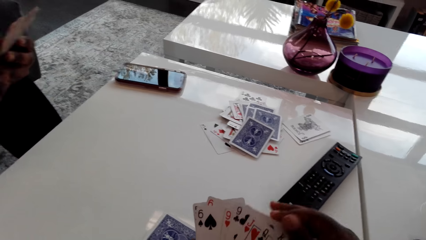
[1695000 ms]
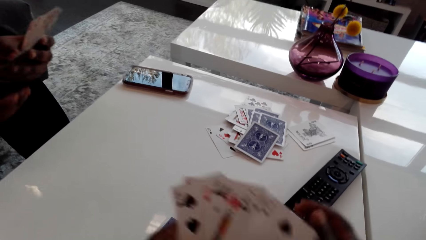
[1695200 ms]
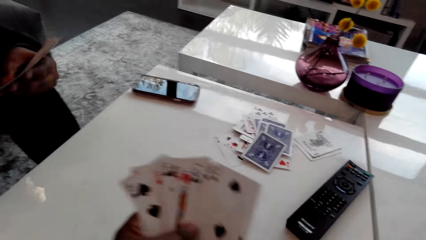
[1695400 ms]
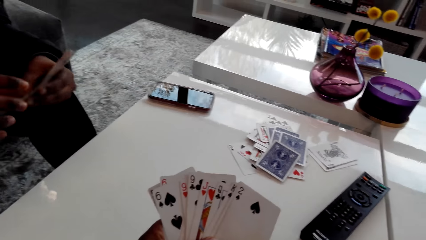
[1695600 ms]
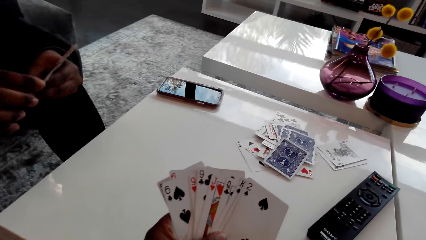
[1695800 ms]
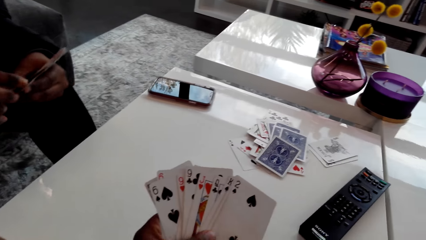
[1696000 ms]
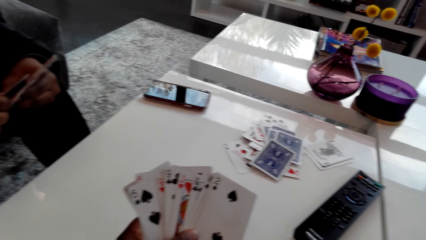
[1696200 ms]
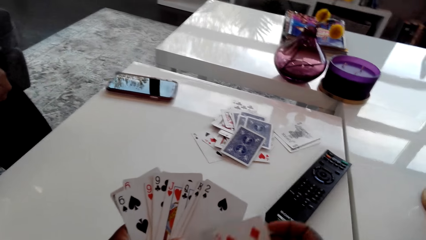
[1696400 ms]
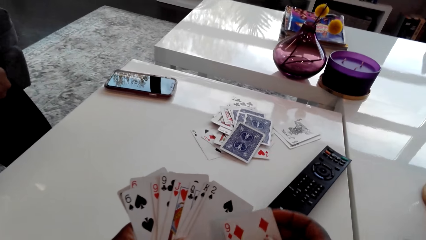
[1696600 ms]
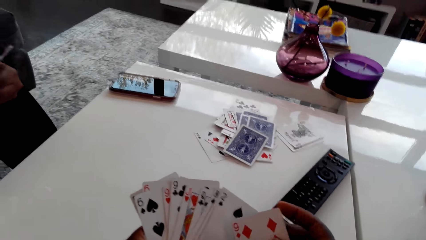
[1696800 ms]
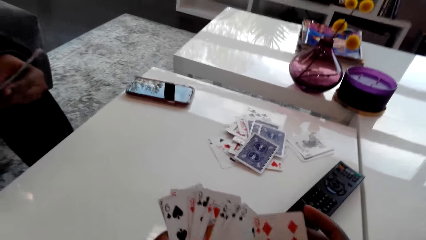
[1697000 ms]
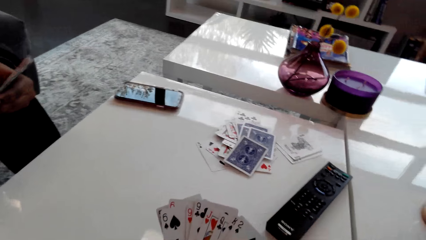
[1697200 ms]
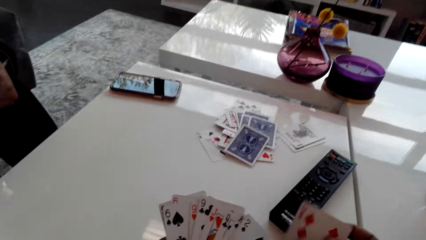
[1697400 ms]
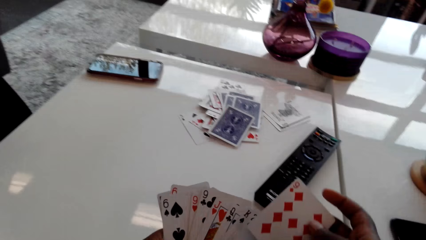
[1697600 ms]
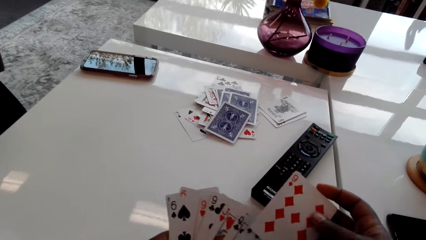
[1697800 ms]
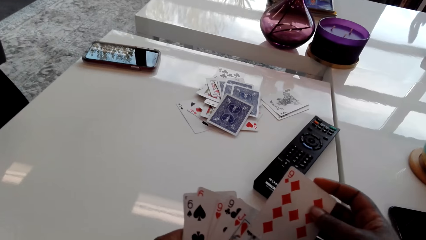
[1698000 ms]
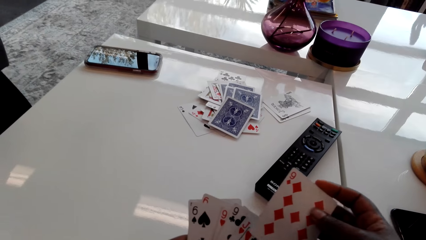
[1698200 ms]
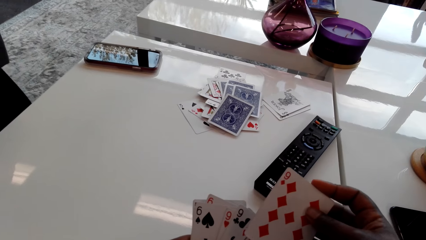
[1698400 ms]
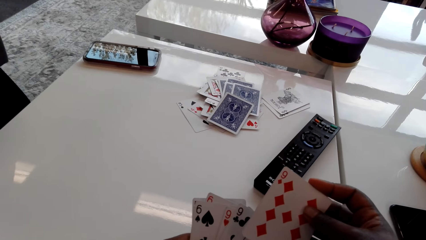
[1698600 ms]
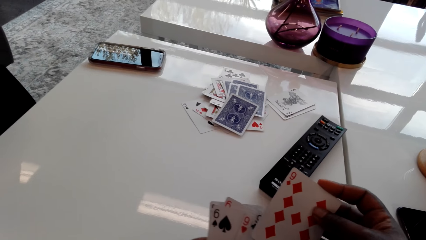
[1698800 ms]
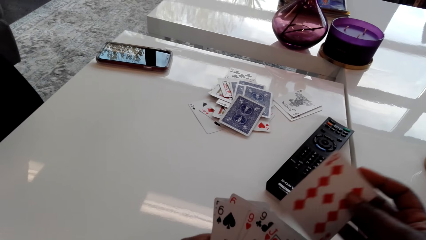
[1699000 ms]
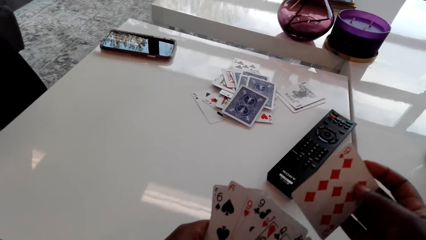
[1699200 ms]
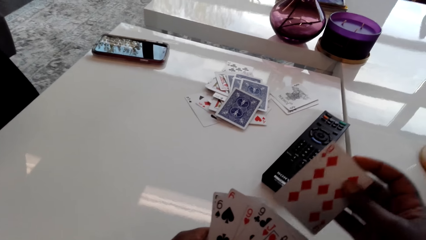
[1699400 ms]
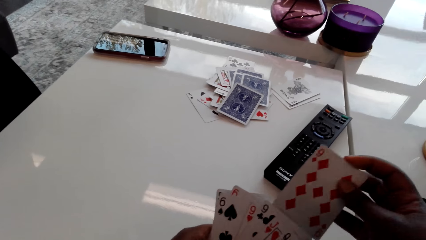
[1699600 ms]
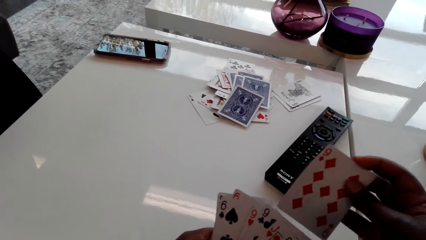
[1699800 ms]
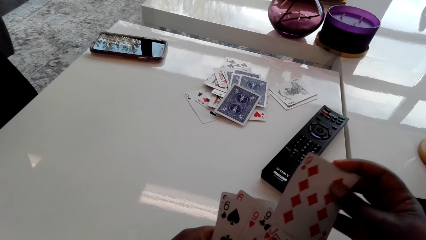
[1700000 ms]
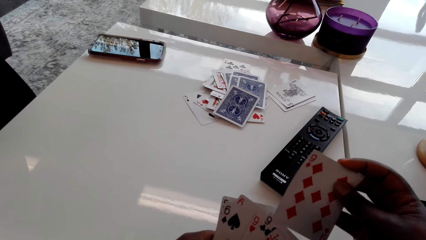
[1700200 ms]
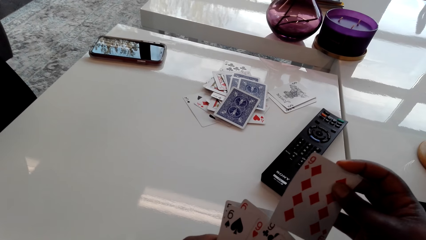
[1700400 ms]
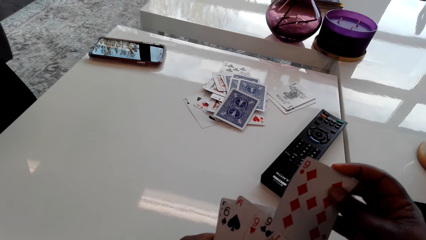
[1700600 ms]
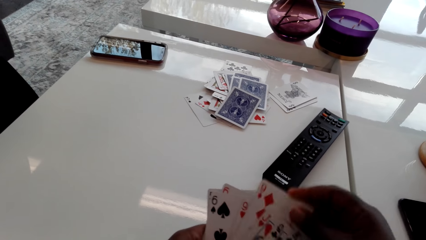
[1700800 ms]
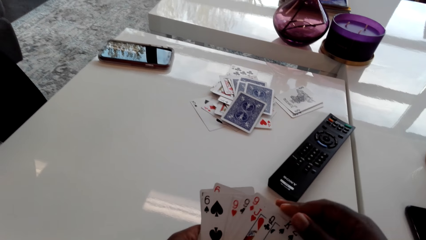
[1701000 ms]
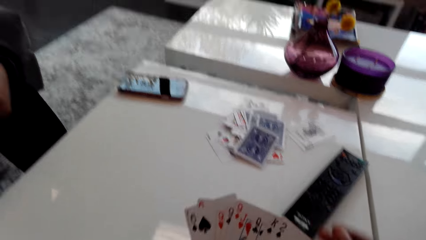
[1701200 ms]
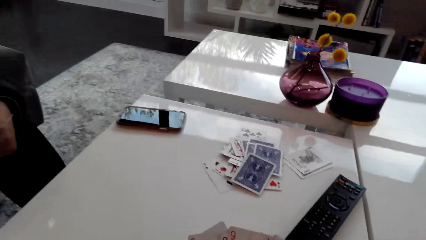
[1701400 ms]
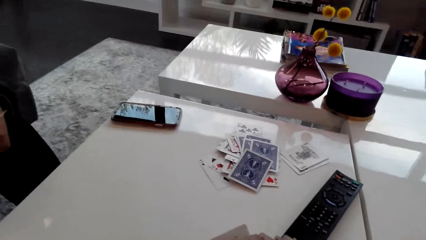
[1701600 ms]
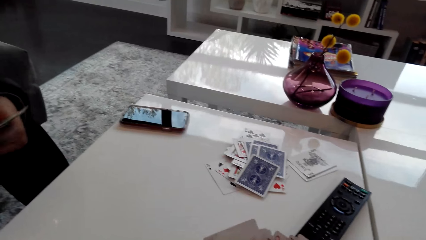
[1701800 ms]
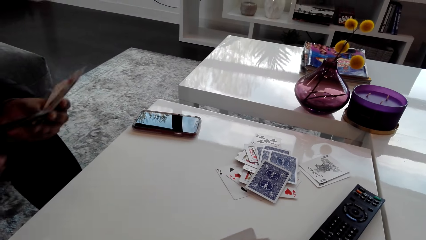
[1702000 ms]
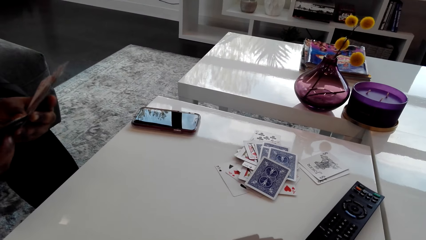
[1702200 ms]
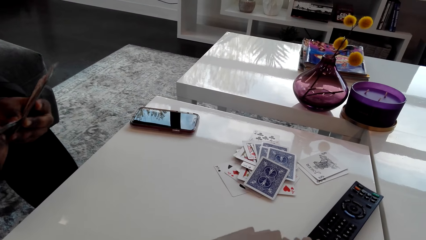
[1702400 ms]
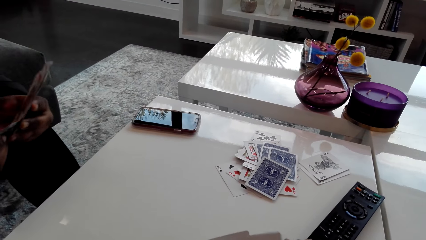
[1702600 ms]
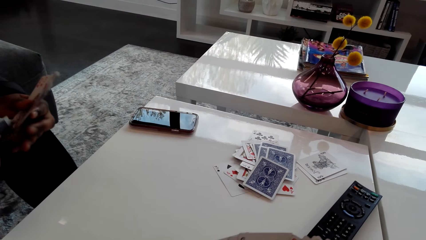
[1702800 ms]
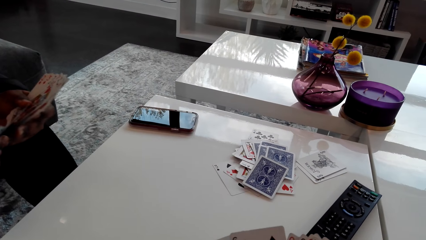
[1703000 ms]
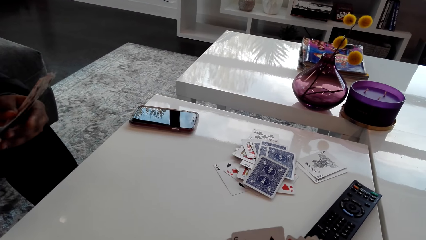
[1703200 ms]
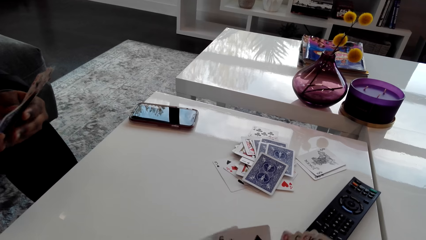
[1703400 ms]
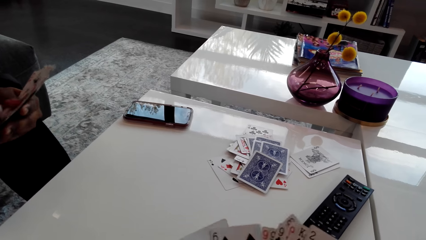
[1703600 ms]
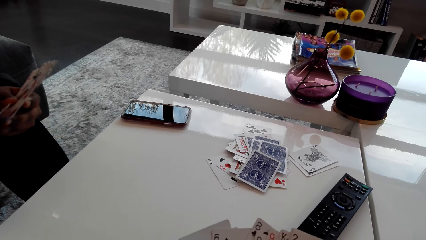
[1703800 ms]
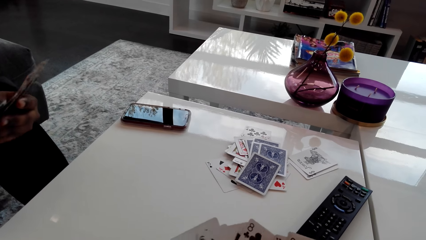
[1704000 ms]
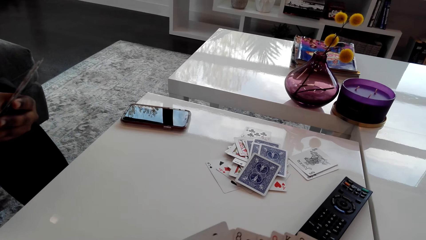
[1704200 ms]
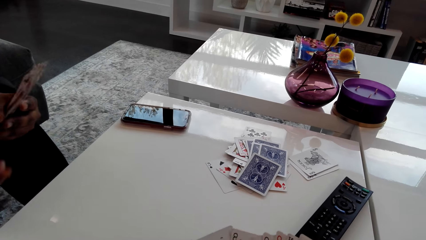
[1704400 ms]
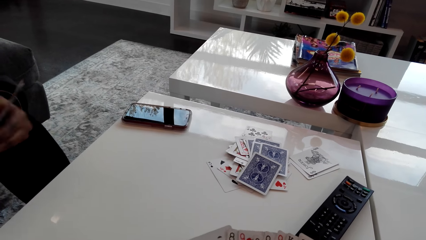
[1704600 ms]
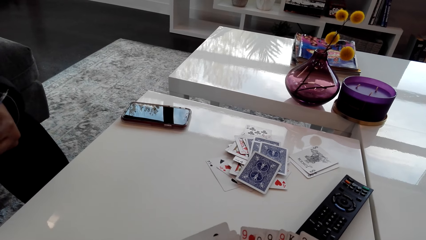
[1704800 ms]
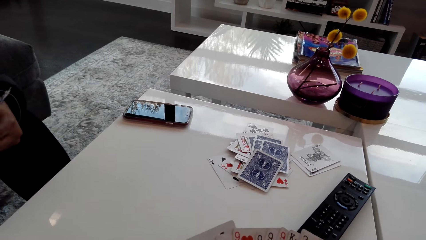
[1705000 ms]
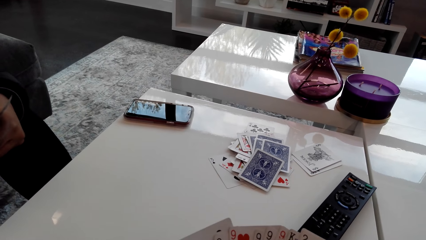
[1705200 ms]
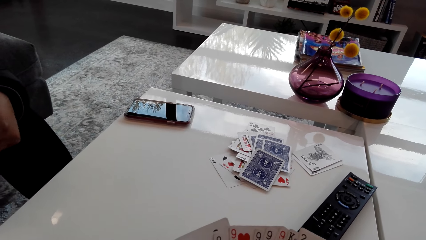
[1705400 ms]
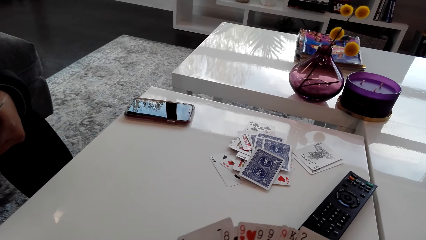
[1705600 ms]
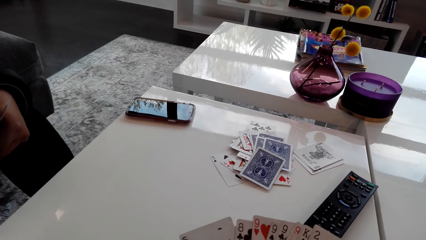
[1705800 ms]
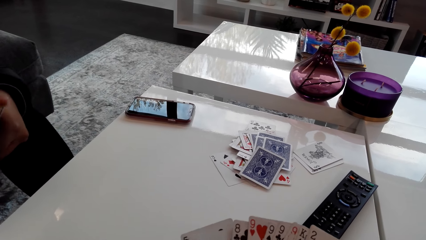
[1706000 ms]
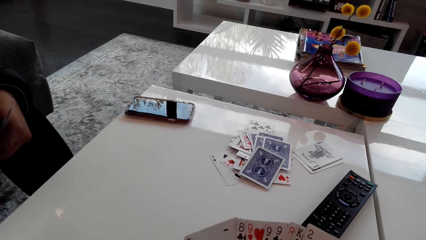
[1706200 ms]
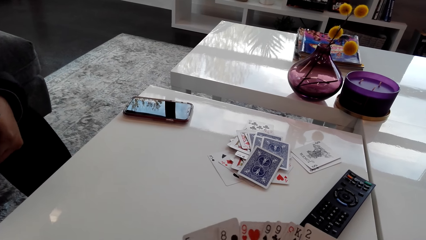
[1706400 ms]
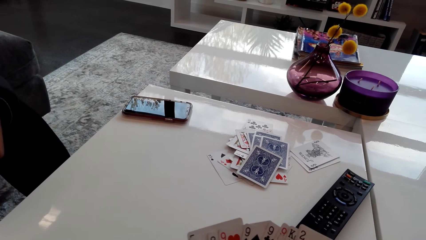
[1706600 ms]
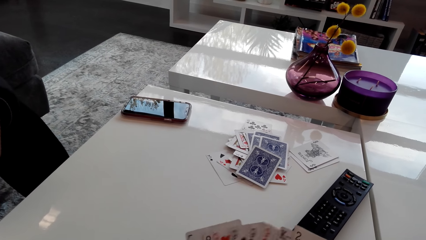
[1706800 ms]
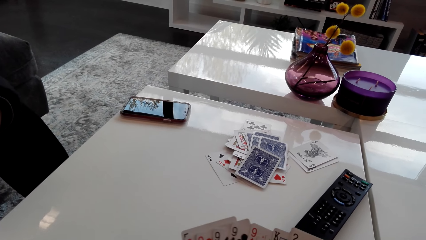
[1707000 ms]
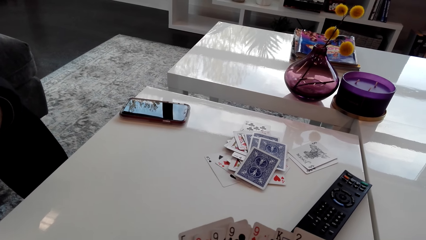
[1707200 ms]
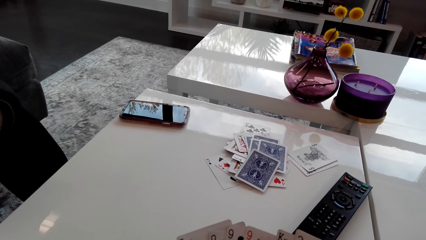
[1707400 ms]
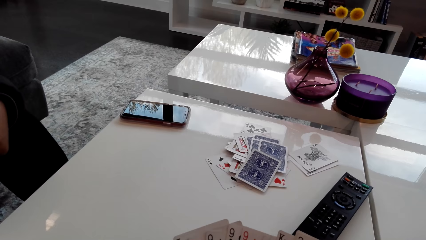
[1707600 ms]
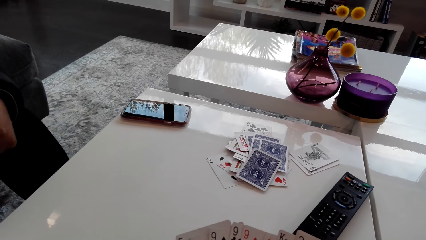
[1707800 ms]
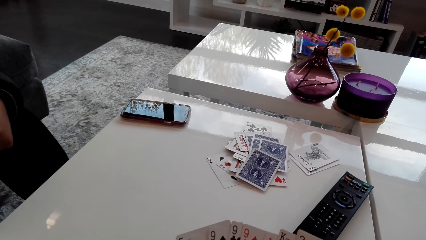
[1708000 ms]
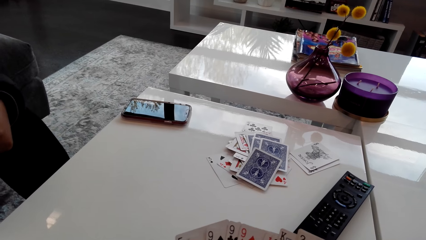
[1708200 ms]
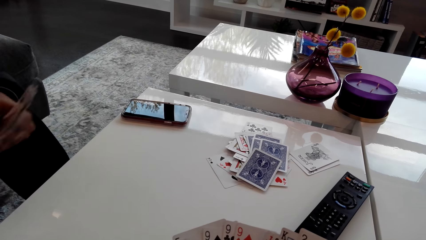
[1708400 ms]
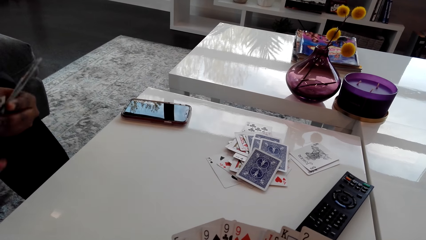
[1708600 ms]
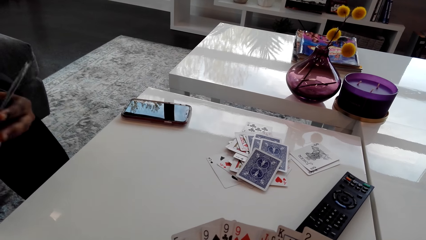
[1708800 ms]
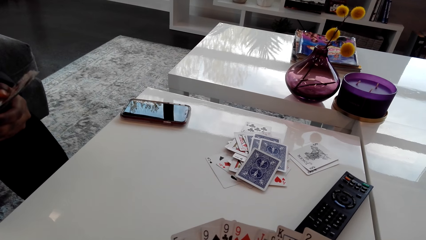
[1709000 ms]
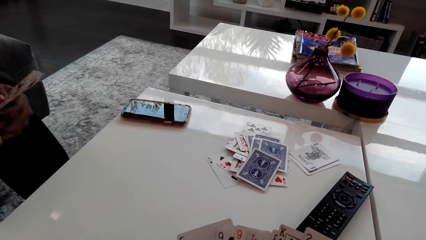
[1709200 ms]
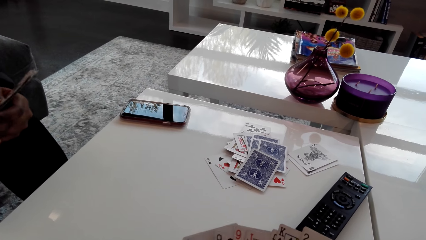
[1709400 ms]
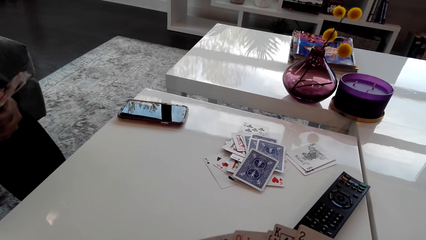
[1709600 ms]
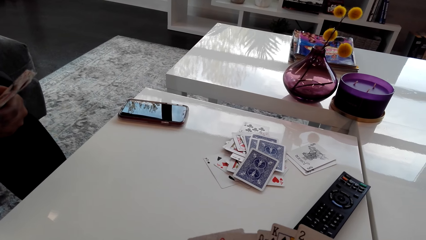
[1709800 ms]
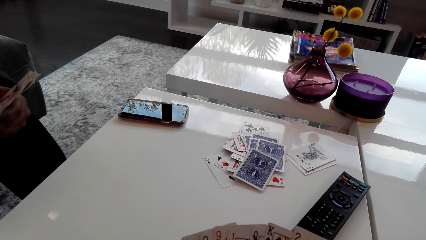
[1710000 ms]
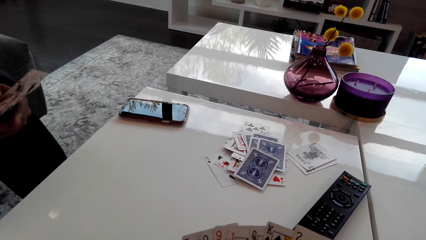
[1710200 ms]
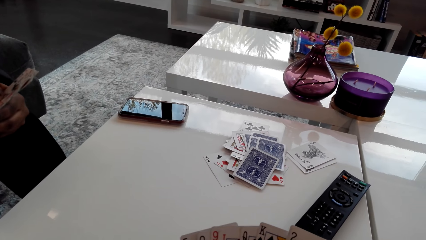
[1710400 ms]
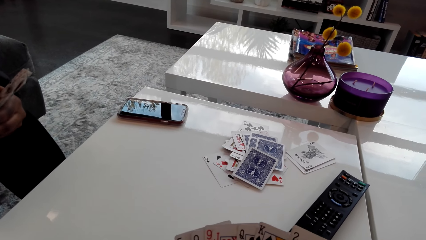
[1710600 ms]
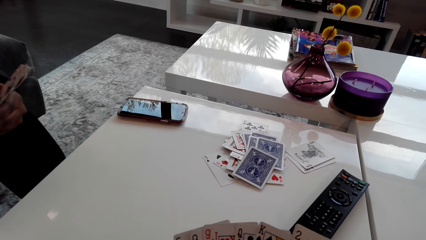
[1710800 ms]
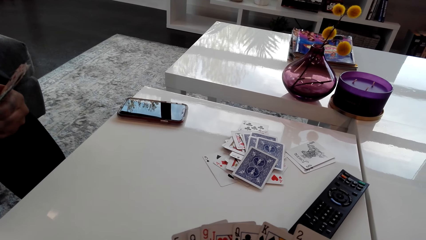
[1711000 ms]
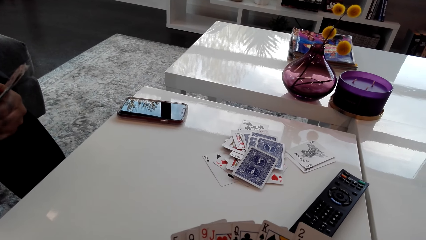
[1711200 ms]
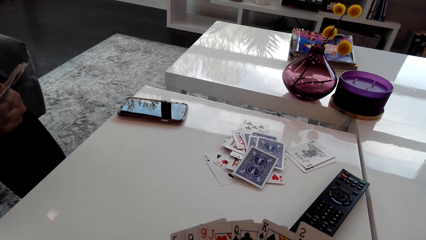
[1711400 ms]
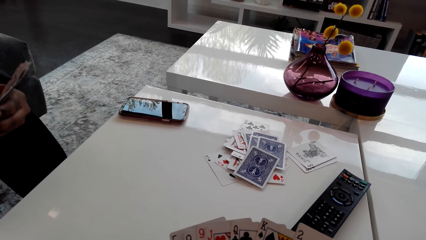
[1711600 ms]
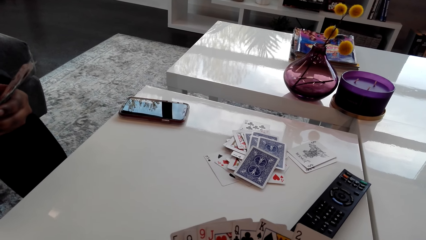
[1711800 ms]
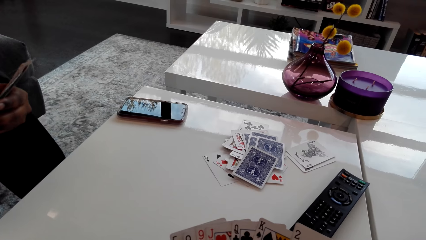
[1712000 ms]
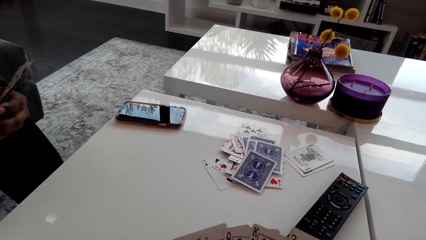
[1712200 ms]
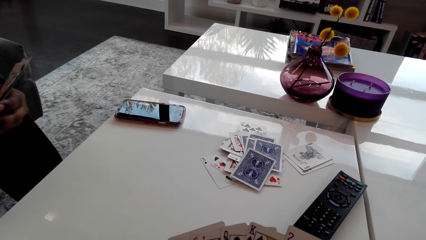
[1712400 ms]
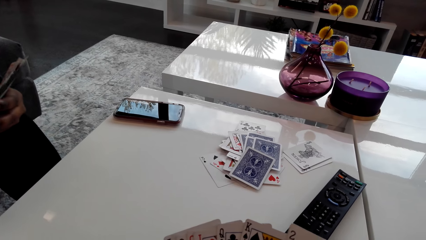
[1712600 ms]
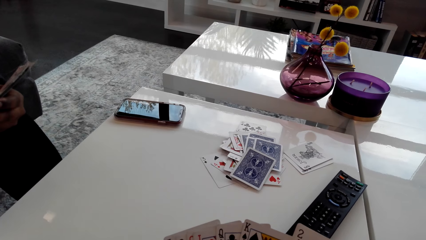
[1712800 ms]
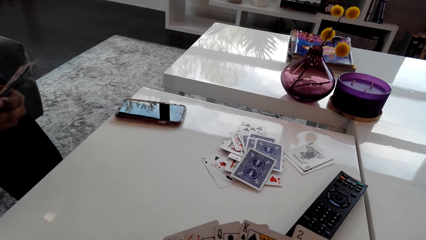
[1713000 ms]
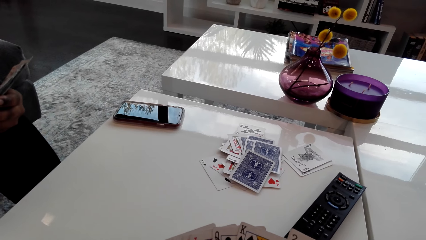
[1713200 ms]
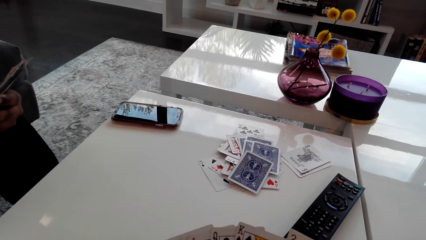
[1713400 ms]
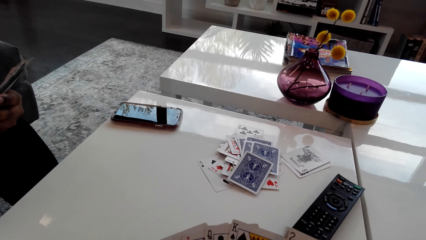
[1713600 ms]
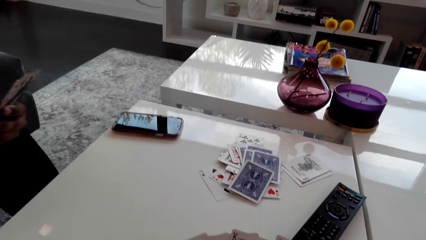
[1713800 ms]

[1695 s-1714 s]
The camera wearer talks to a woman. They play a card game with the woman. The woman talks to the camera wearer. The camera wearer talks to the woman. They look at the cards. They talk to the woman. The woman talks to the camera wearer. The camera wearer talks to the woman.
